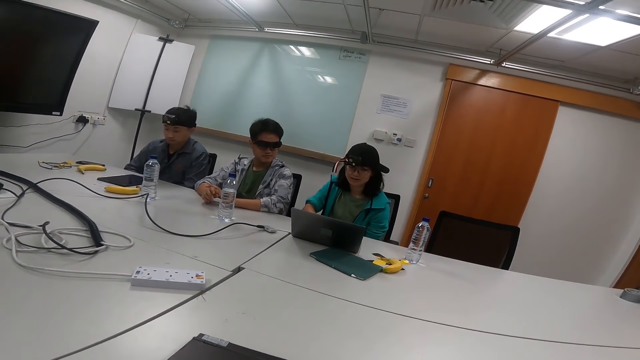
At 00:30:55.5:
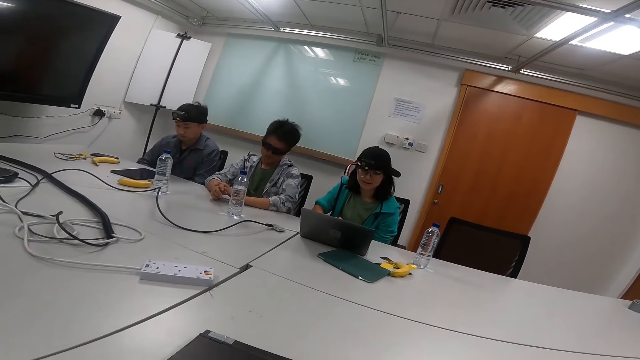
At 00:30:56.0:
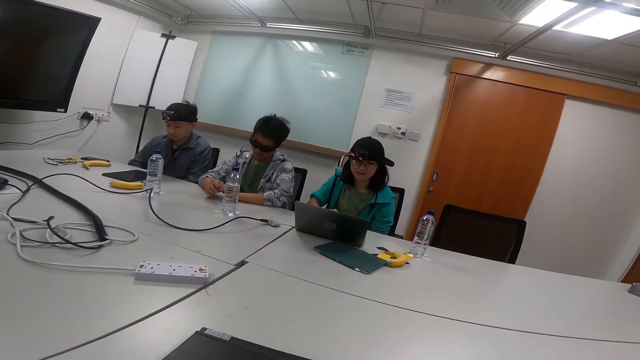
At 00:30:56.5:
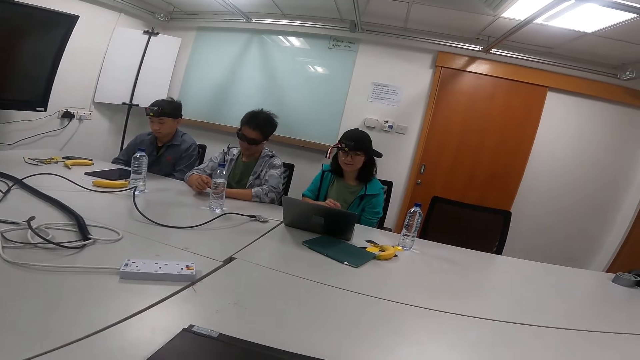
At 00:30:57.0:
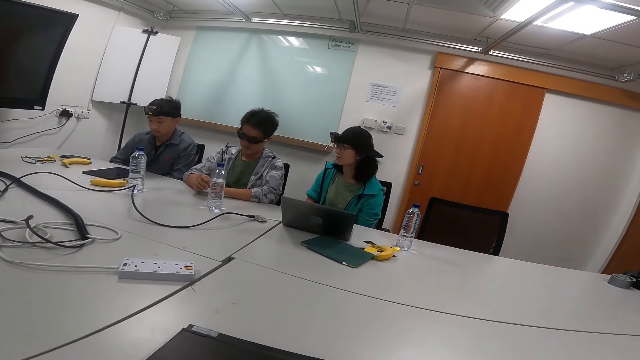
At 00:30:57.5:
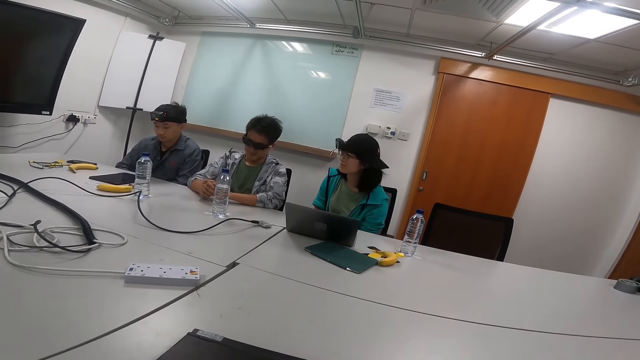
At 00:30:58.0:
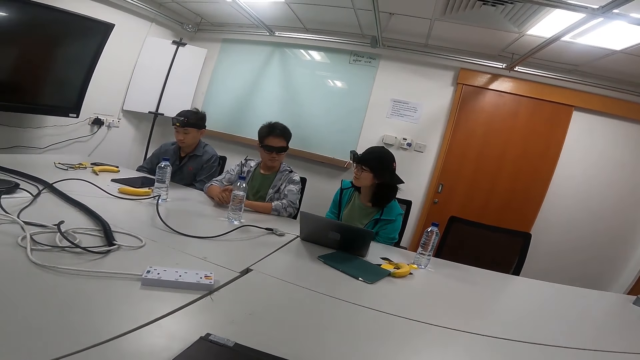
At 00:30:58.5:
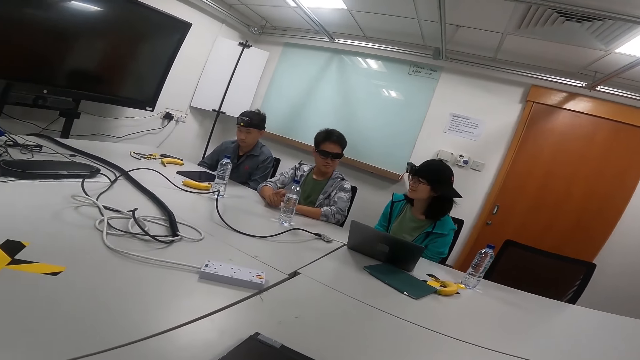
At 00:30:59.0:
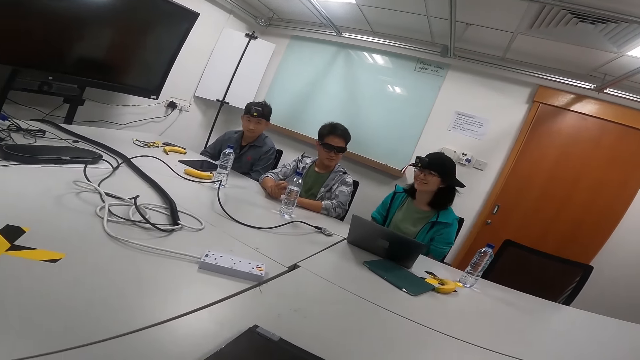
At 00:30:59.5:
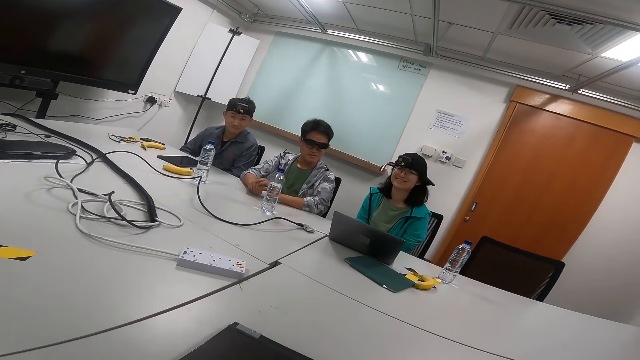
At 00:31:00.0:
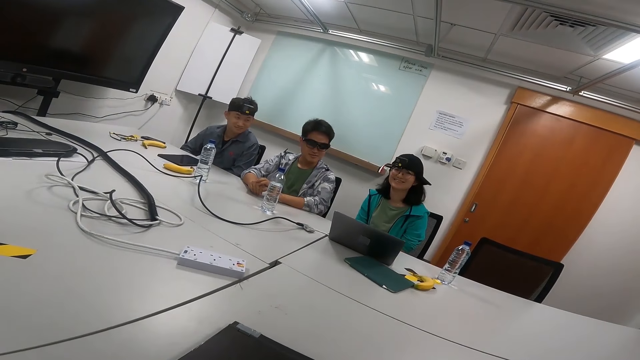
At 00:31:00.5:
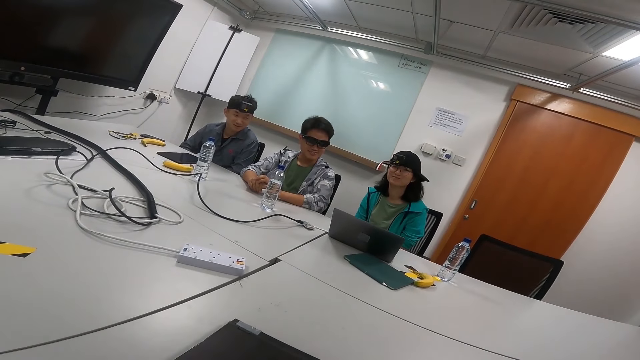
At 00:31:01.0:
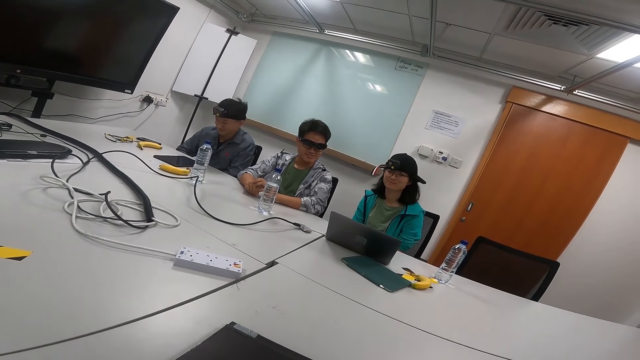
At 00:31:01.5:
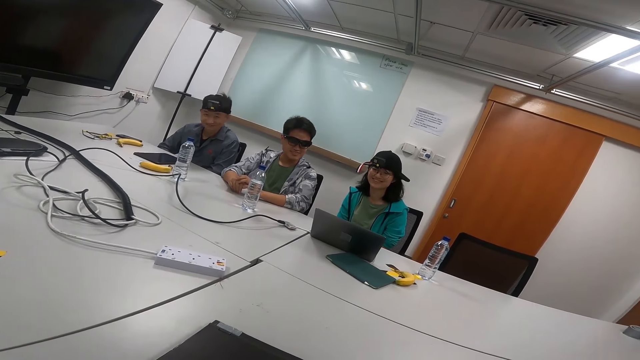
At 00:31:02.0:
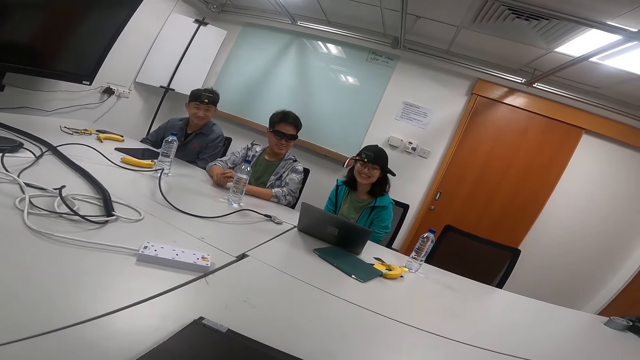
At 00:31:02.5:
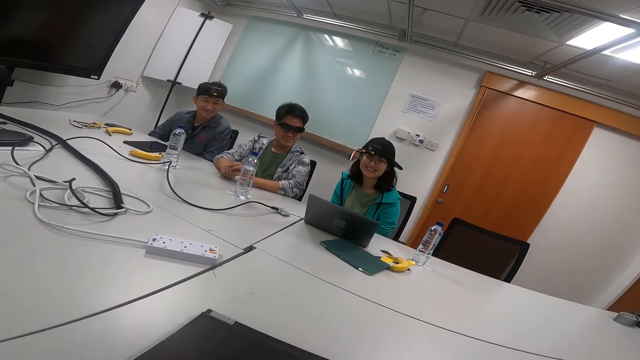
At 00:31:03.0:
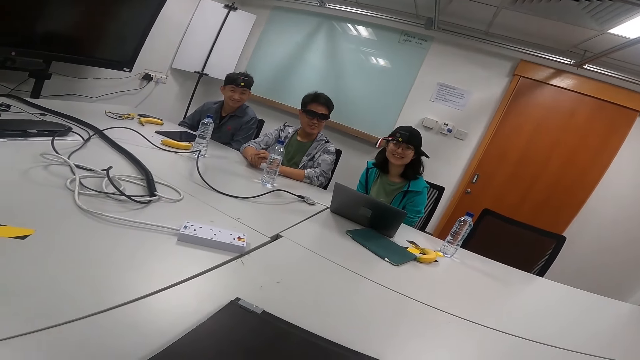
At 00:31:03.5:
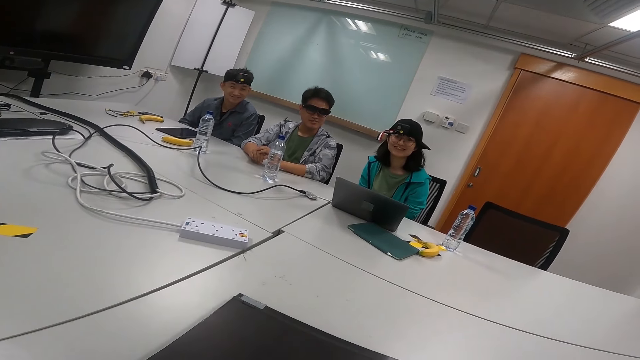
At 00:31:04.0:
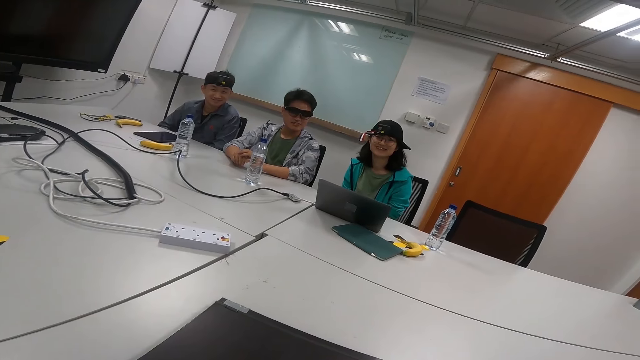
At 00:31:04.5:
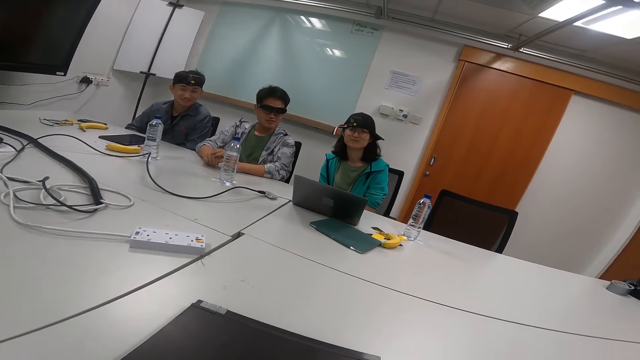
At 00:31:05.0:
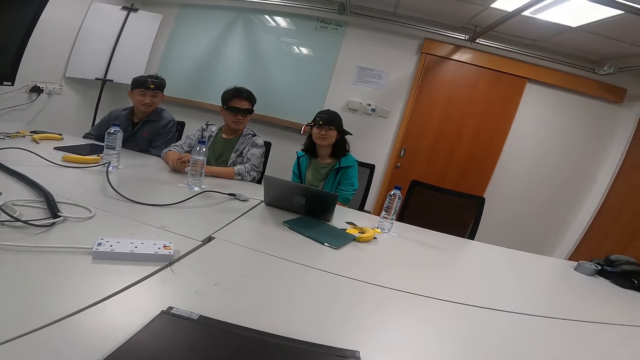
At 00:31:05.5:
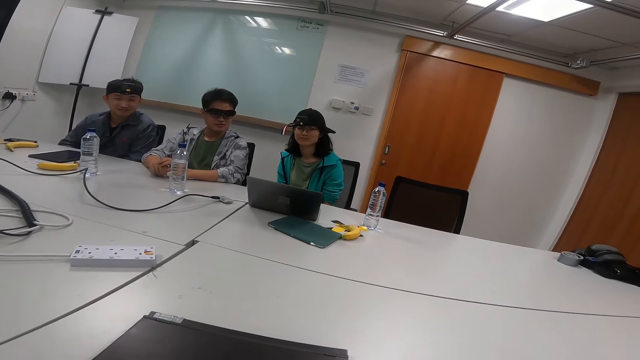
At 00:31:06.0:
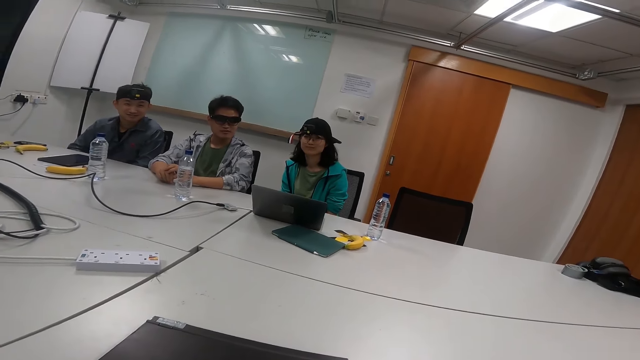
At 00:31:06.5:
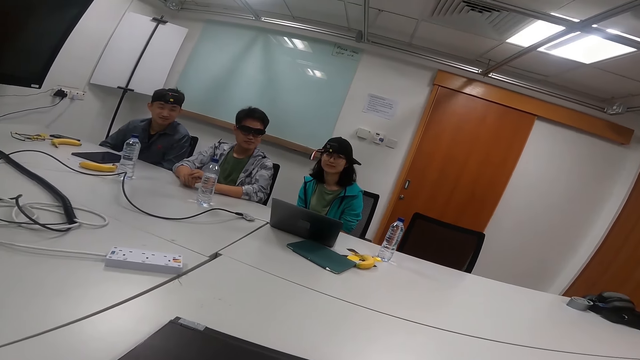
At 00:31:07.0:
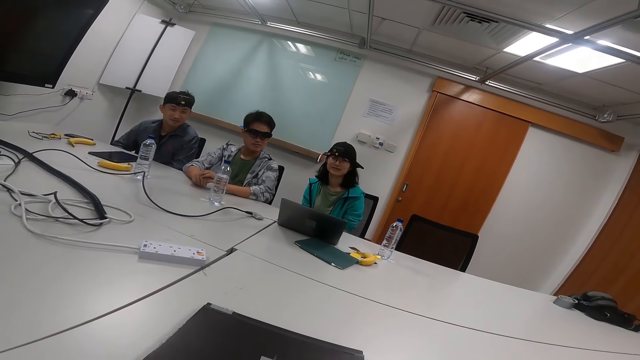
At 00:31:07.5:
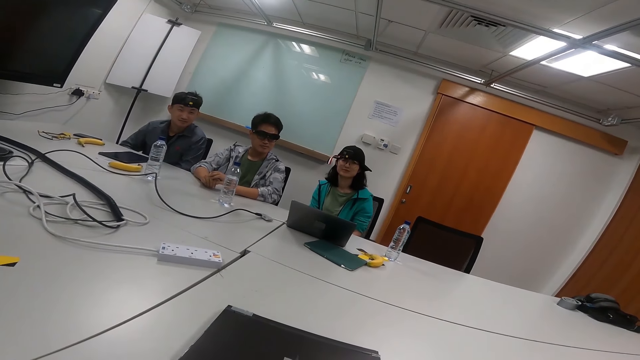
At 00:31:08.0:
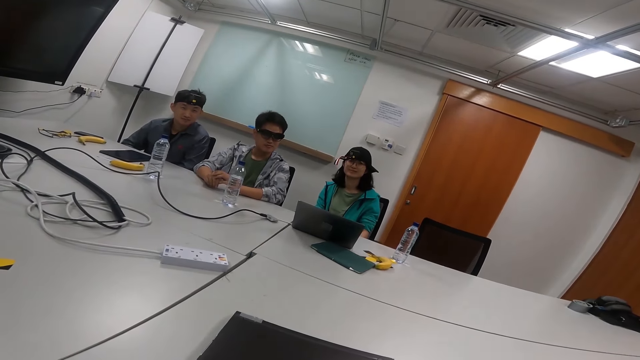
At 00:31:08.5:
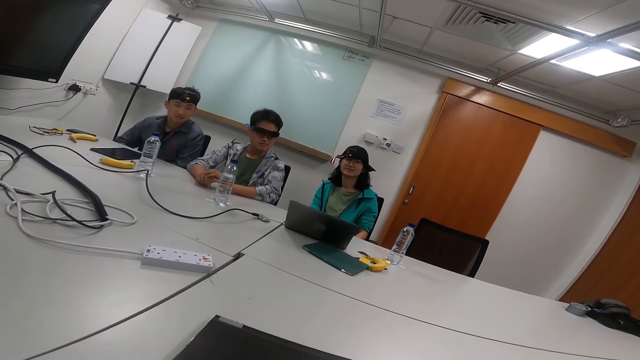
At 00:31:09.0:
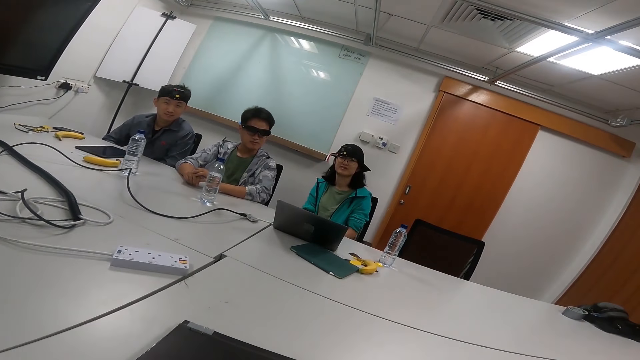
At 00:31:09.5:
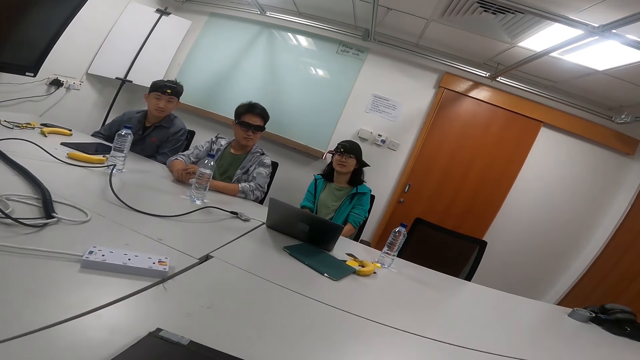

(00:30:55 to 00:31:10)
A person scrolls the laptop. The camera wearer talks to the person and two other people.

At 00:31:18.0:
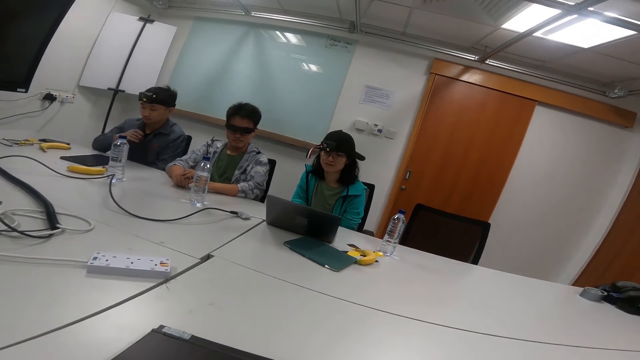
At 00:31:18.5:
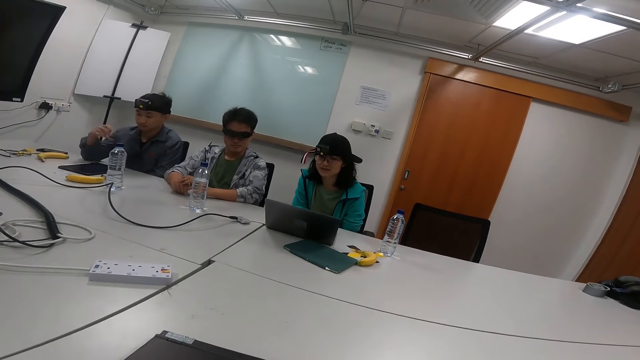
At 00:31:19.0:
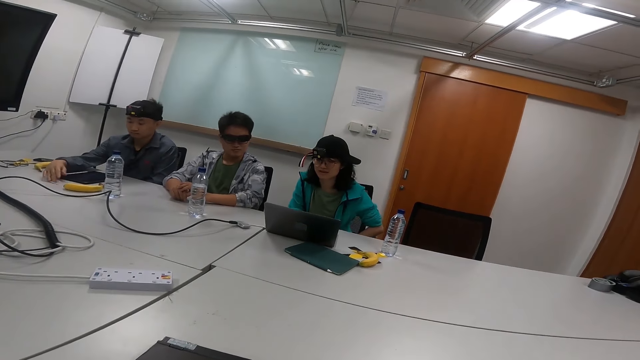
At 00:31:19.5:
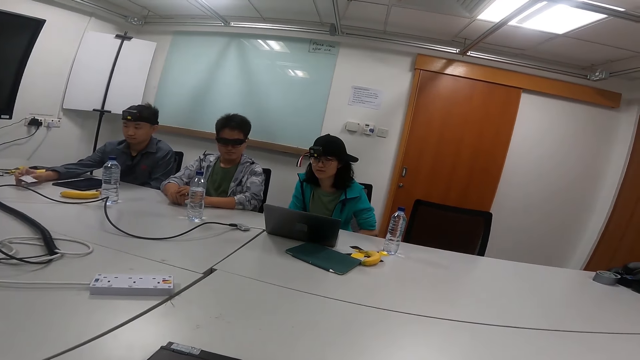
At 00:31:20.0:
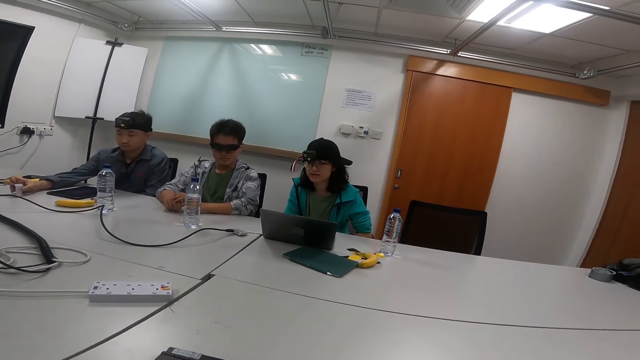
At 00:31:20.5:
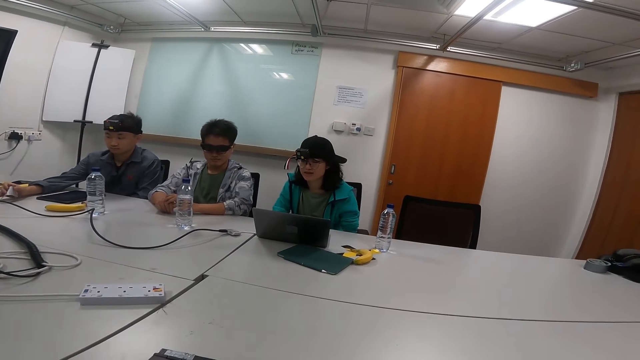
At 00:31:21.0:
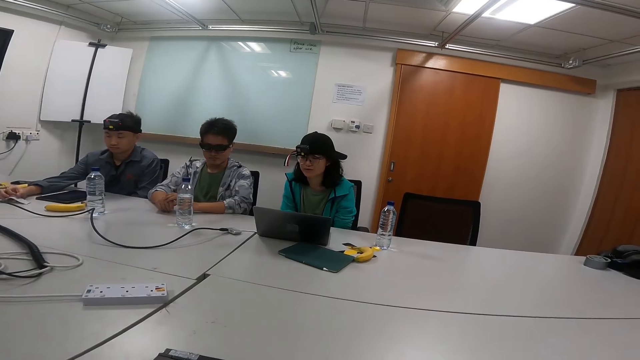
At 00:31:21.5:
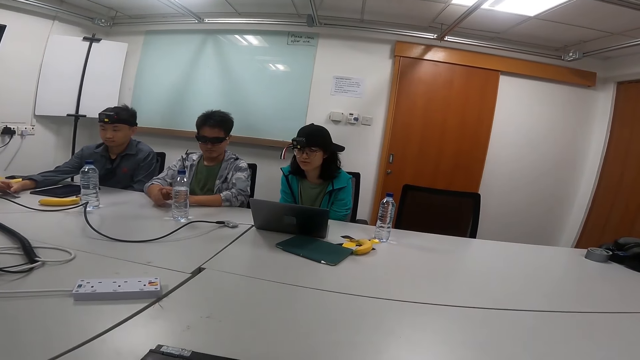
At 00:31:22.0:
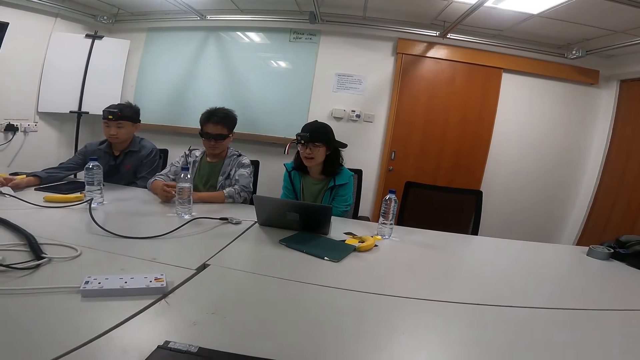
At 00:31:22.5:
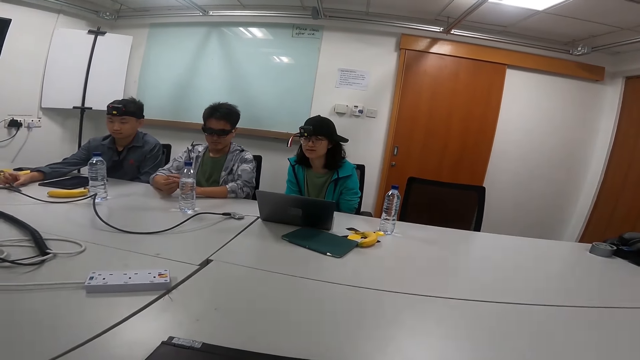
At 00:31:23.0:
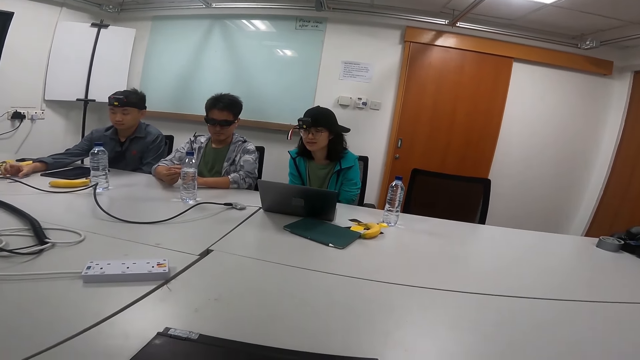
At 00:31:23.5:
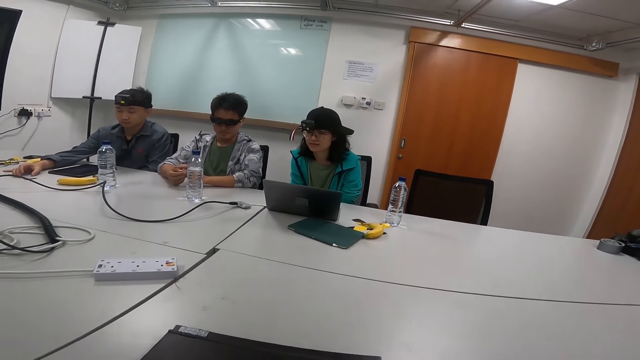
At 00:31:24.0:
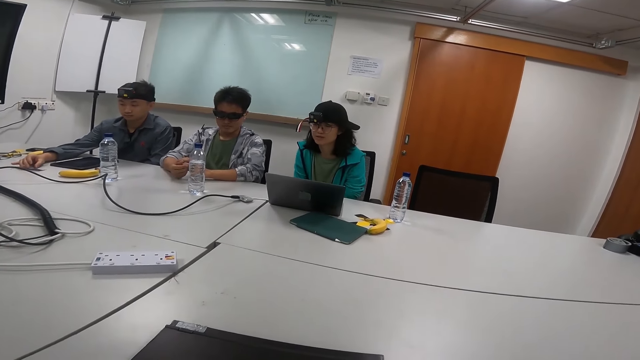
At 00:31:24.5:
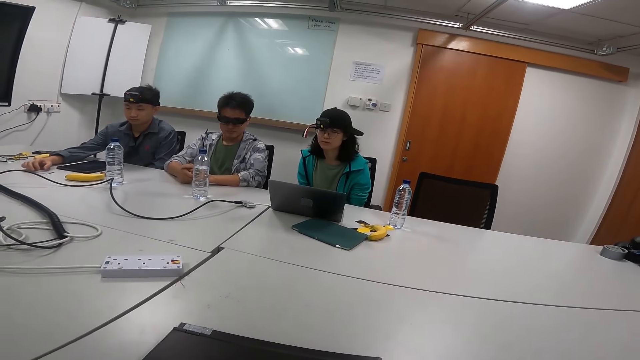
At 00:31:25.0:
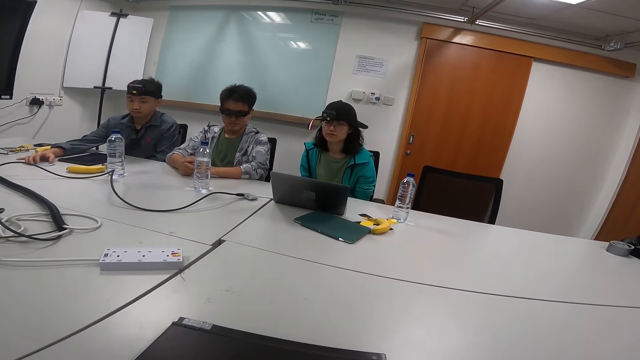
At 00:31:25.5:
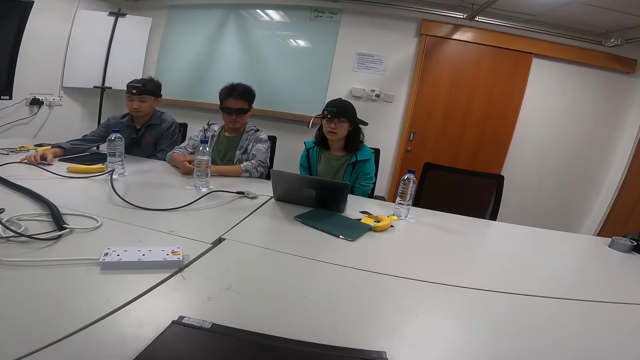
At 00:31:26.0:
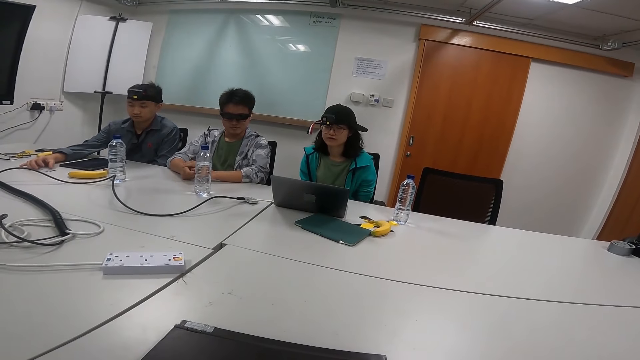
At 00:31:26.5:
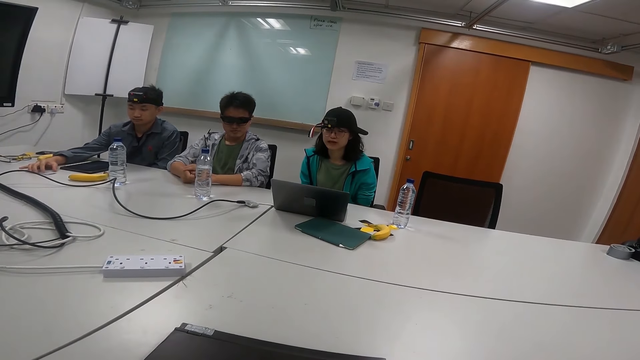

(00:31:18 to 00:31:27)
A person reads on the laptop.
